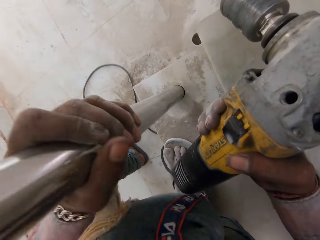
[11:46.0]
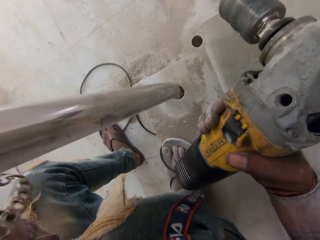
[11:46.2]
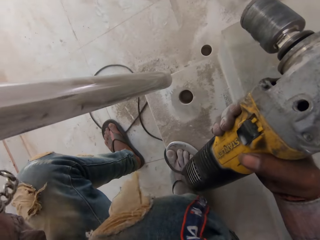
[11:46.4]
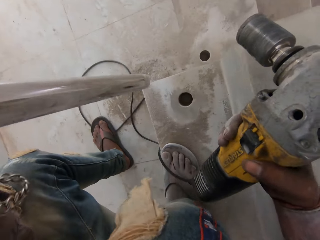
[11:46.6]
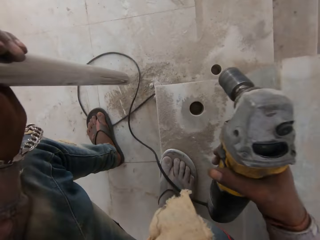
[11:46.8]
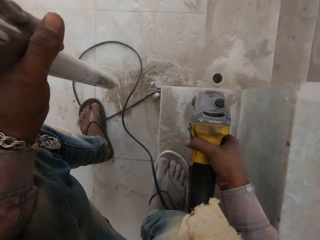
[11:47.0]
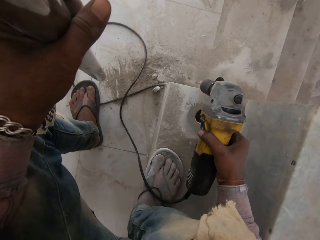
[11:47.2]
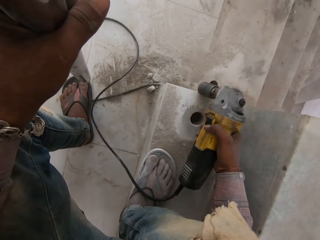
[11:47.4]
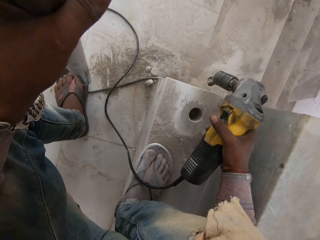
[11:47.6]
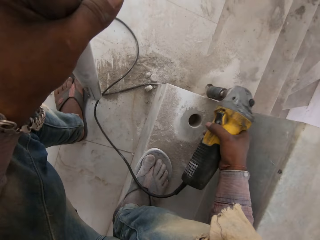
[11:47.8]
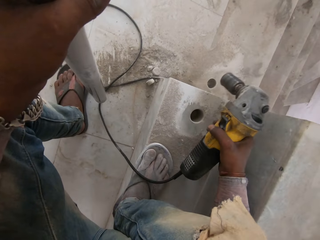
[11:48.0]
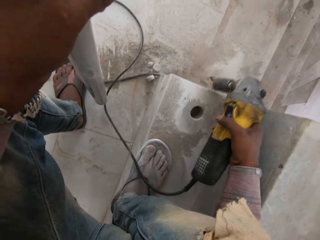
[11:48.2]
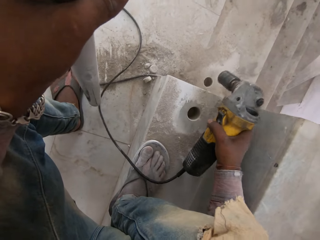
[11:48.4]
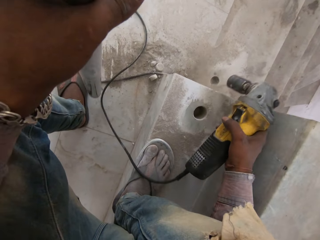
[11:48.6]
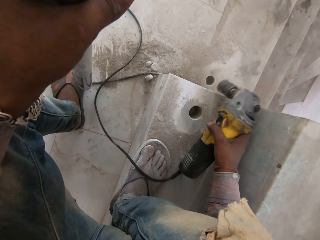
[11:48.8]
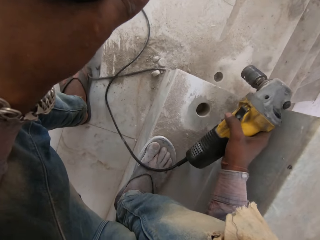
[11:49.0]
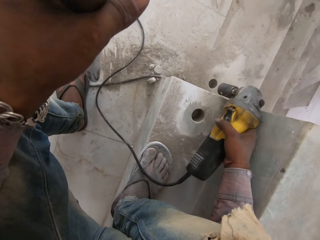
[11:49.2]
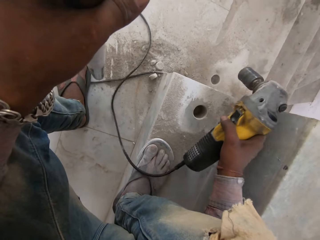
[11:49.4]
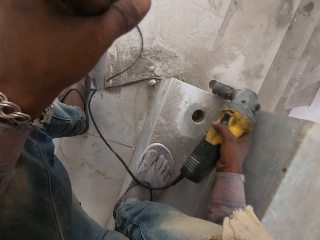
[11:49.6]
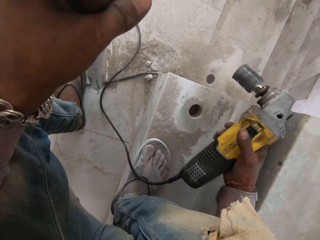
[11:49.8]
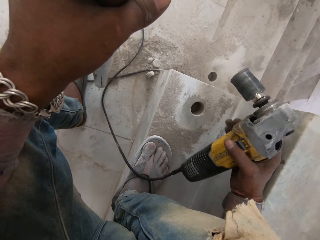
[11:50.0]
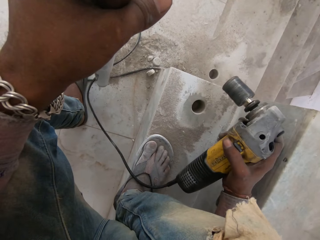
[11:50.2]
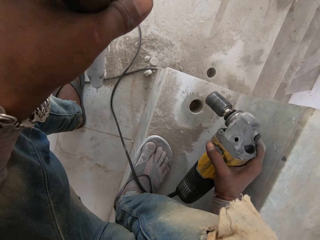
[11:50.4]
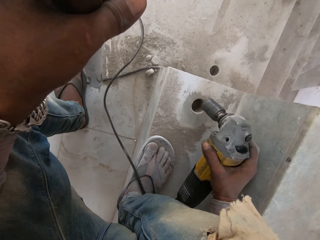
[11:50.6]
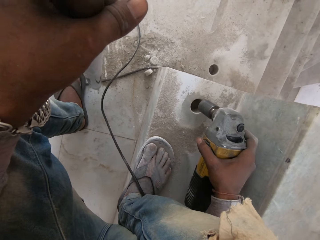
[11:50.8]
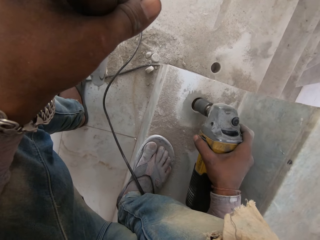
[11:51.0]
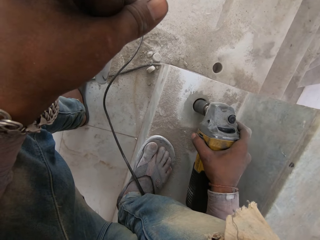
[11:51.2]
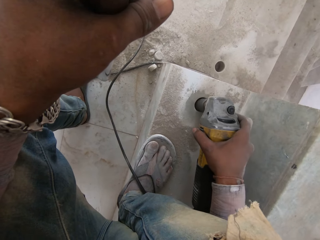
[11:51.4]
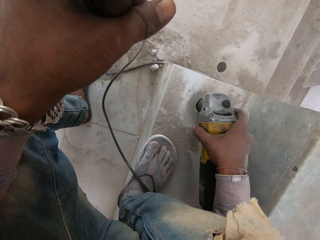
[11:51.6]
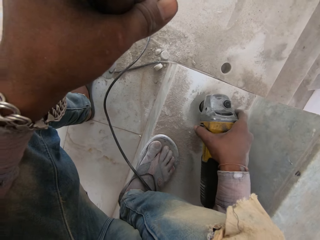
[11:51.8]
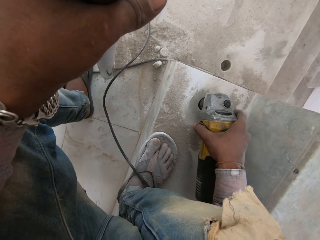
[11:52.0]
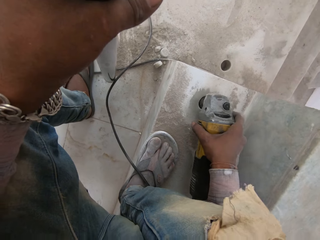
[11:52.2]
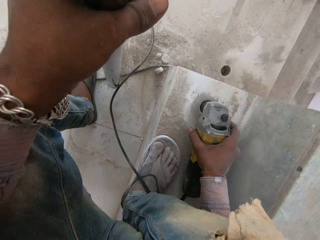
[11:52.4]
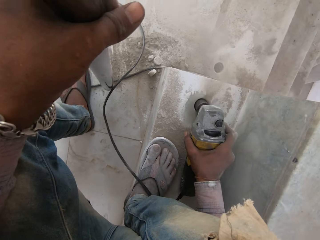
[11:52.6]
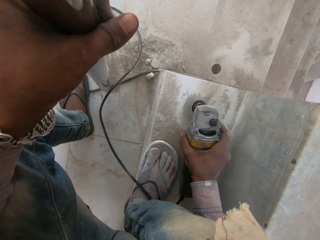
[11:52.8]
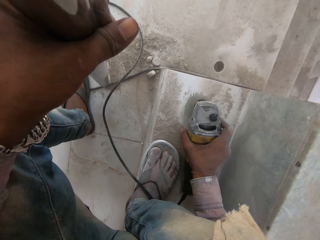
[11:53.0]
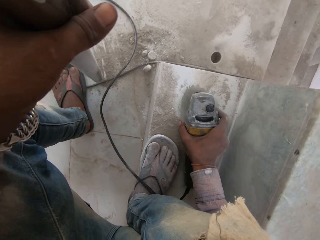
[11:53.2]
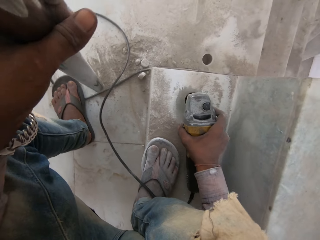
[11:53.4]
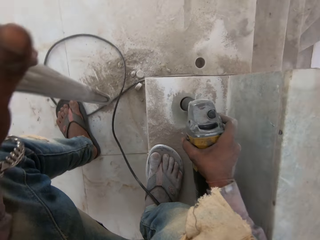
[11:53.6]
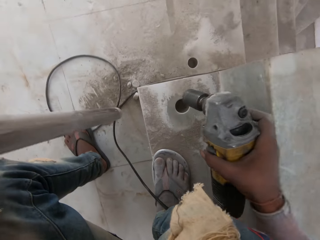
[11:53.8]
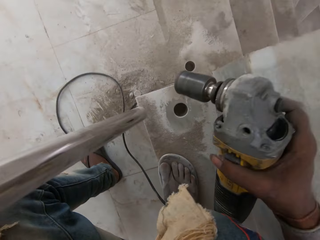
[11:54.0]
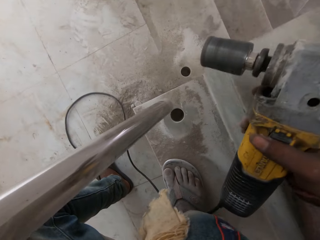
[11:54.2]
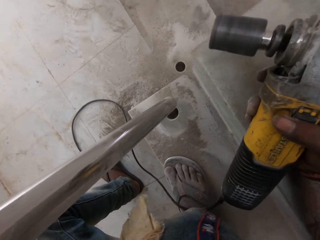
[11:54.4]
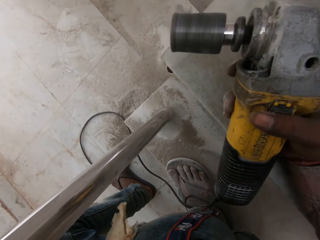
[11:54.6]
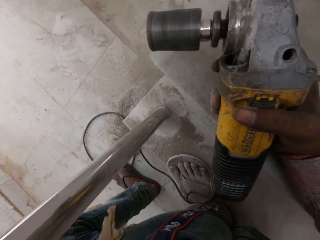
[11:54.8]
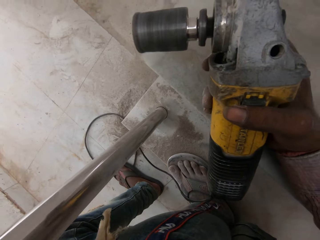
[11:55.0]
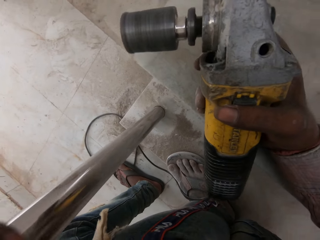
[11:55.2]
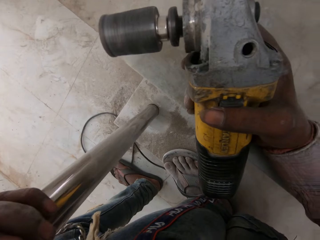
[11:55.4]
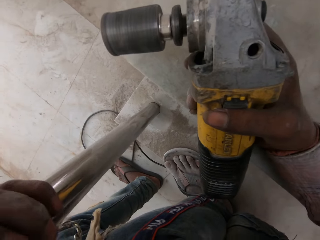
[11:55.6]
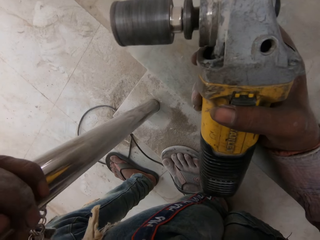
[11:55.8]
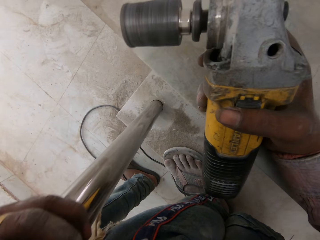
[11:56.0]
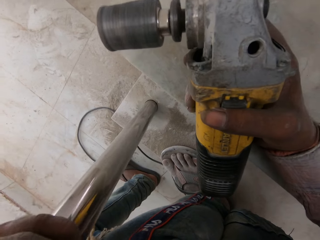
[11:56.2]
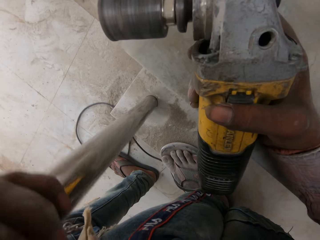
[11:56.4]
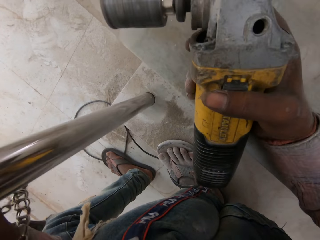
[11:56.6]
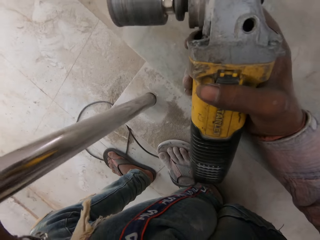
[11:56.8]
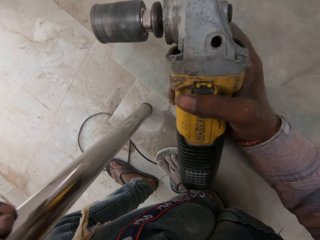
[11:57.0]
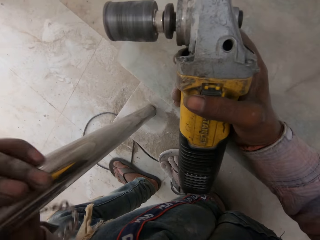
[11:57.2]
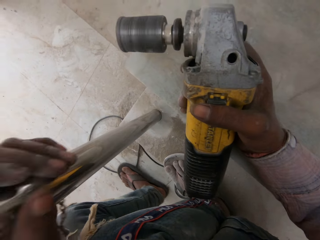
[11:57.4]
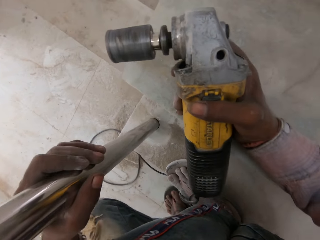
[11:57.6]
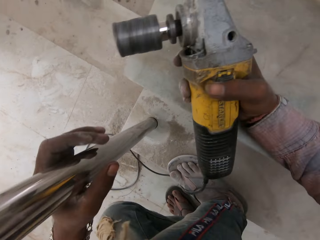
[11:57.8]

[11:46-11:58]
The camera wearer removes the metal from the hole of the floor with his left hand. He beats the hammer drill on the floor with his right hand. He removes cement from the drilling machine. He digs the hole on the stairs with the hammer drill. He inserts the metal in the hole with his left hand.

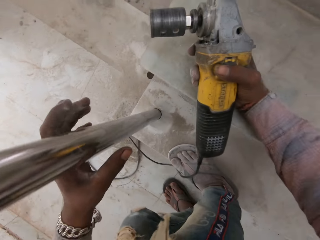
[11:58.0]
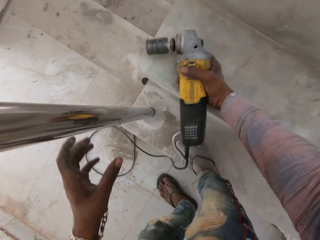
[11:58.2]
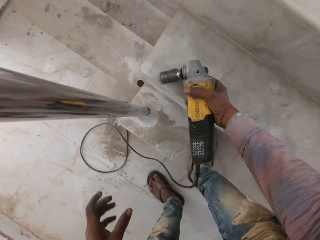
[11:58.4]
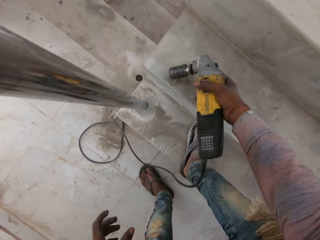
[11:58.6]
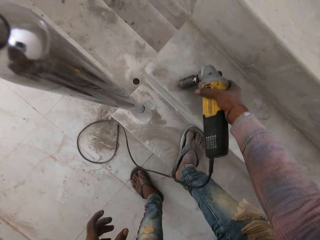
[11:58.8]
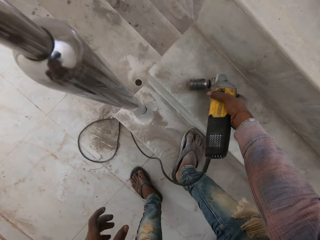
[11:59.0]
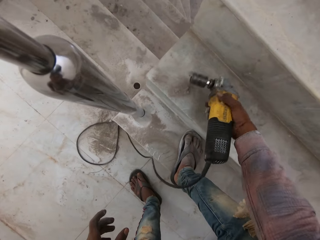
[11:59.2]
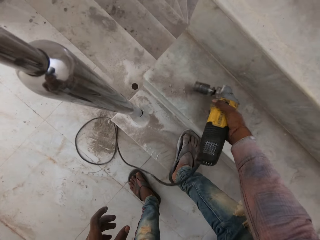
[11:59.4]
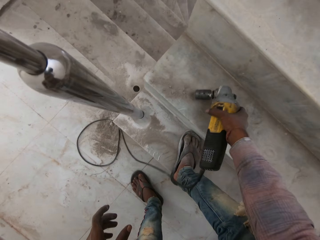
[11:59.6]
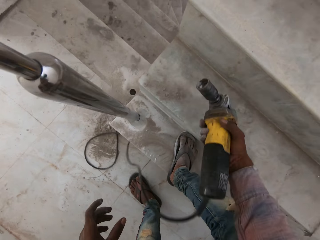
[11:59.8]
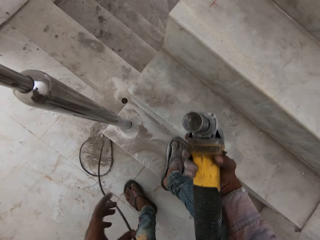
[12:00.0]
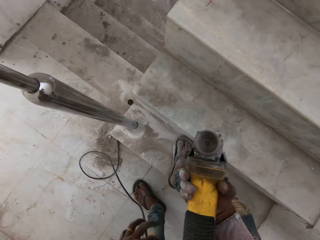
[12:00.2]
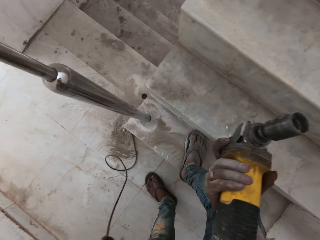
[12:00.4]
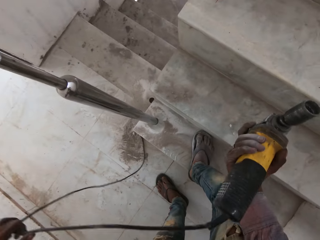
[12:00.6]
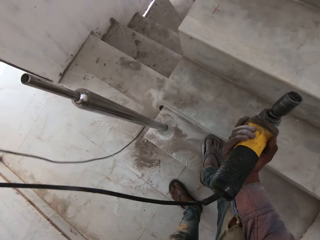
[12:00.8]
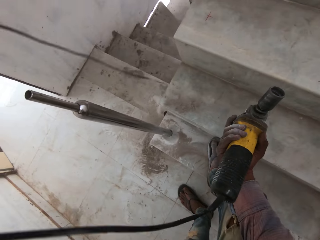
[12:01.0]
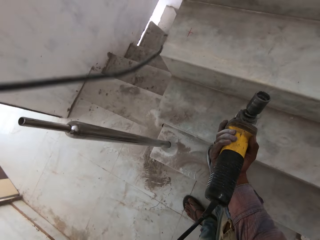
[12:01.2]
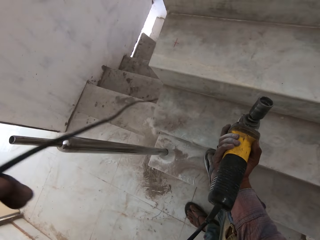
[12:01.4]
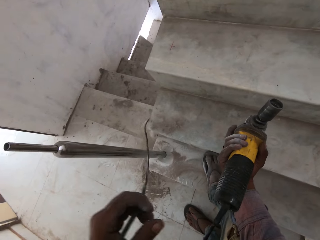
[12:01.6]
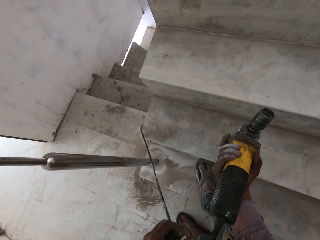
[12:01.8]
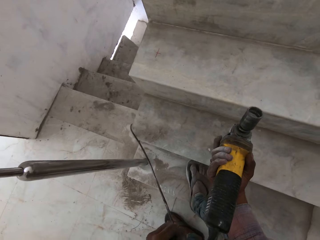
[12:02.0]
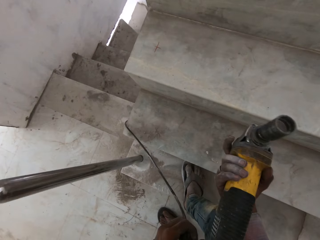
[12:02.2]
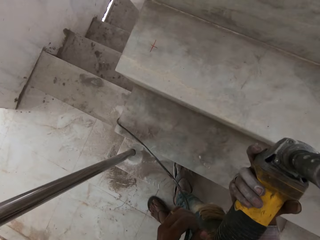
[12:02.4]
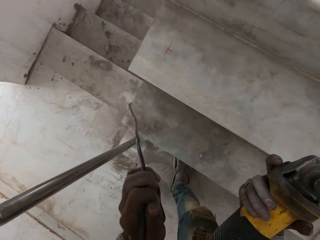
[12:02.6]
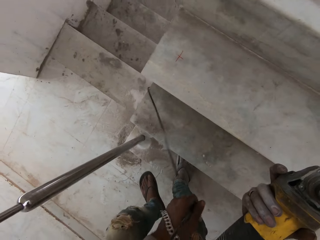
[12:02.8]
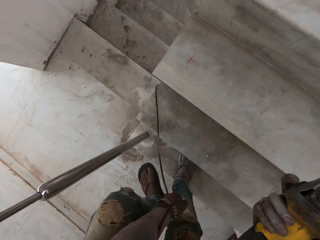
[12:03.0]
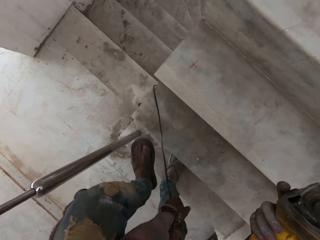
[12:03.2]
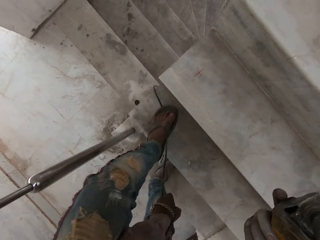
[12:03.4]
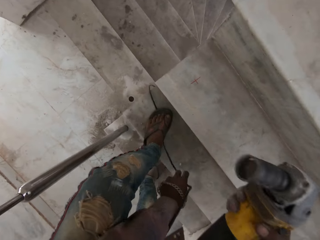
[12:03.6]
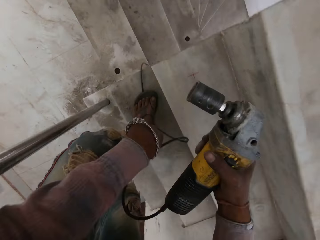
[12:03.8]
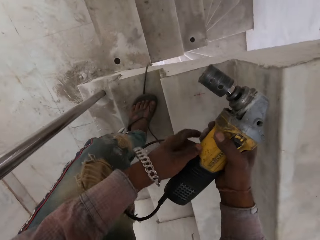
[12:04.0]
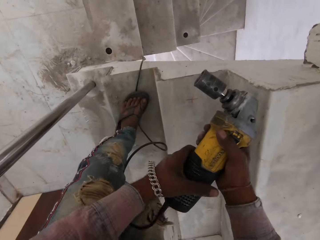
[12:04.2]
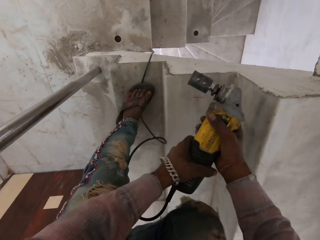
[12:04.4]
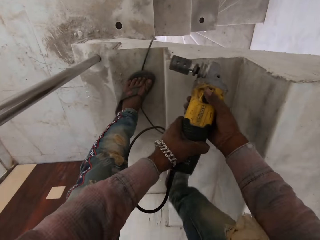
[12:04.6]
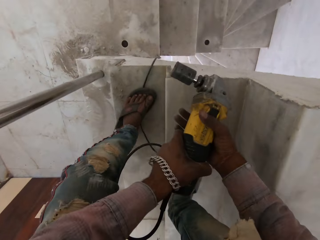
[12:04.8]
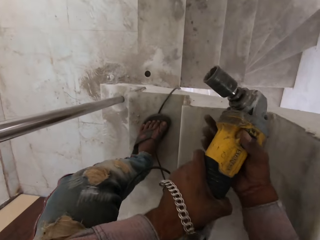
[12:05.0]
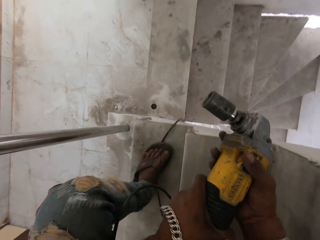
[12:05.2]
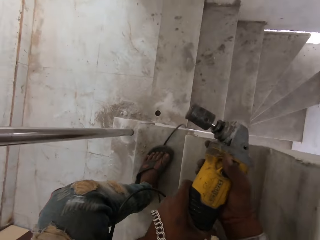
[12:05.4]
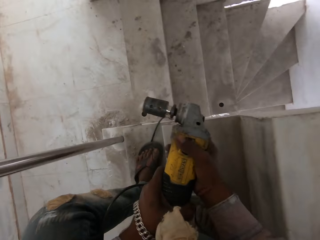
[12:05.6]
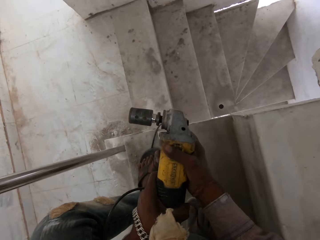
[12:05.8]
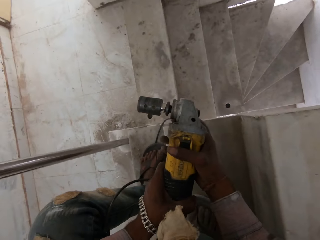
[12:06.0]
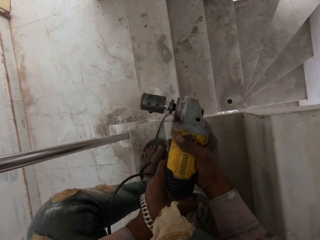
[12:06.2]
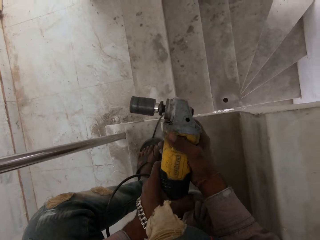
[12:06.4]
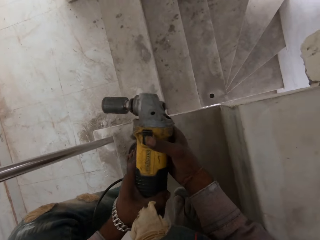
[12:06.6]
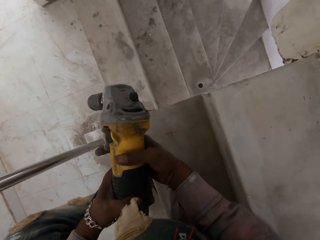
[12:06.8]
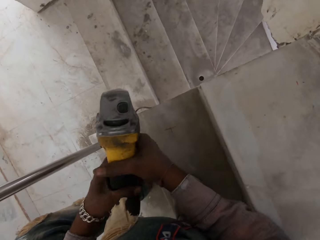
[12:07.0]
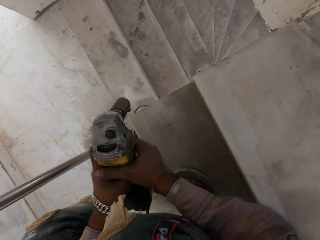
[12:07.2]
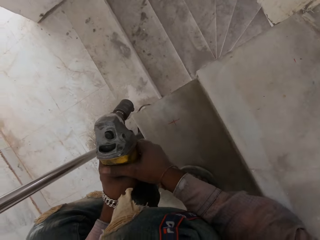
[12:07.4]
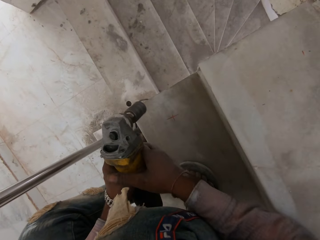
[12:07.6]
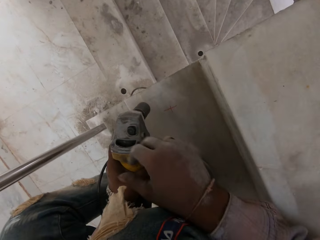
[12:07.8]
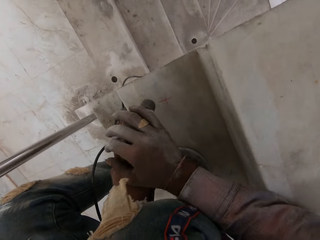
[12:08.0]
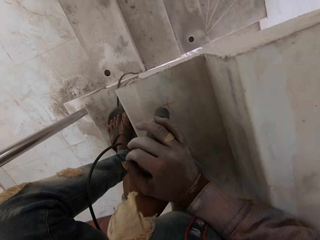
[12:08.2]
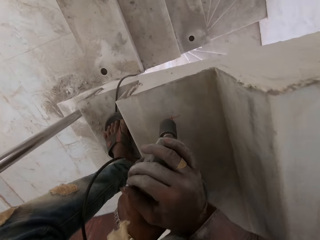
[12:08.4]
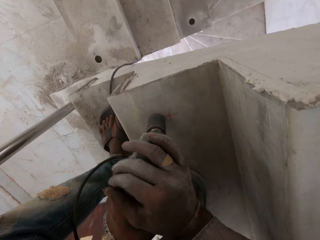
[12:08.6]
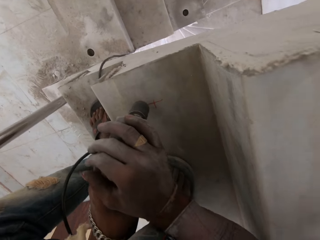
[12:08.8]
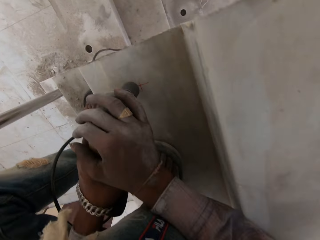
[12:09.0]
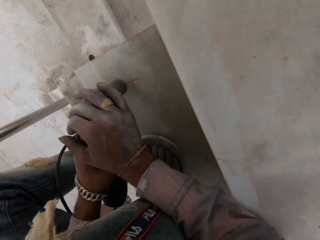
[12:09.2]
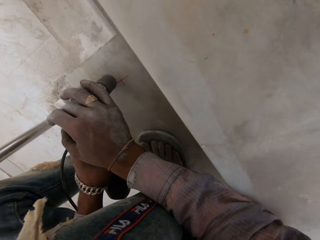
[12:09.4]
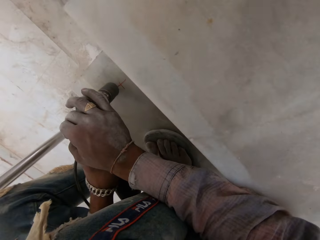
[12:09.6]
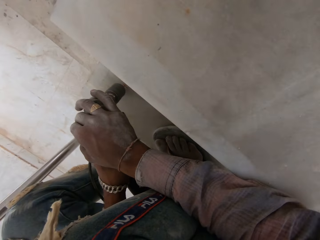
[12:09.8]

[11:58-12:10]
The camera wearer beats the hammer drill on the floor with his right hand. He removes cement from the drilling machine. He stretches the hammer drill cable with his left hand. He steps on the hammer drill cable with his left leg. He holds the hammer drill with both hands. He adjusts the hammer drill with his right hand.
